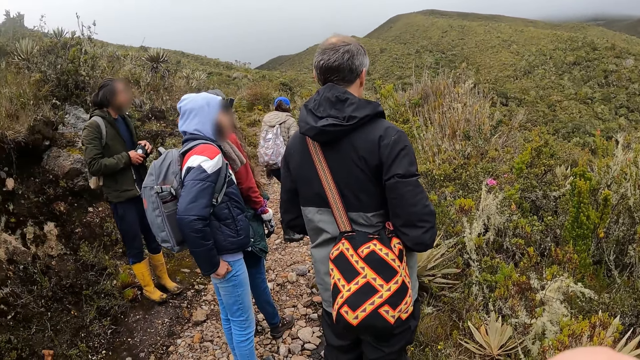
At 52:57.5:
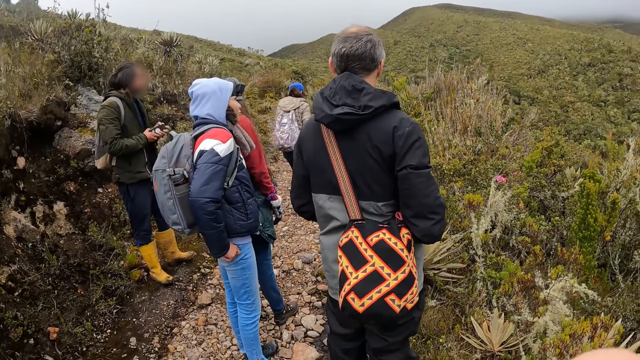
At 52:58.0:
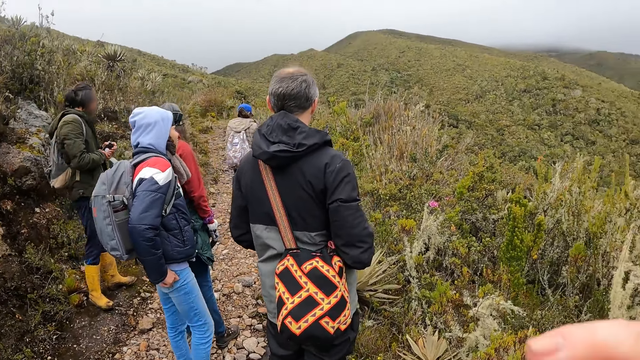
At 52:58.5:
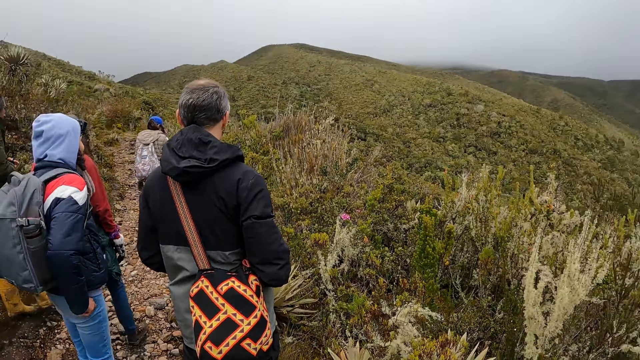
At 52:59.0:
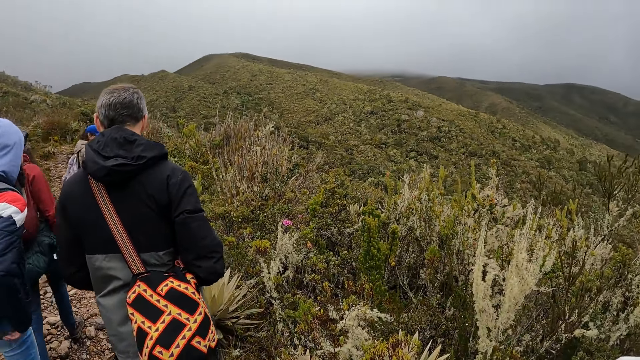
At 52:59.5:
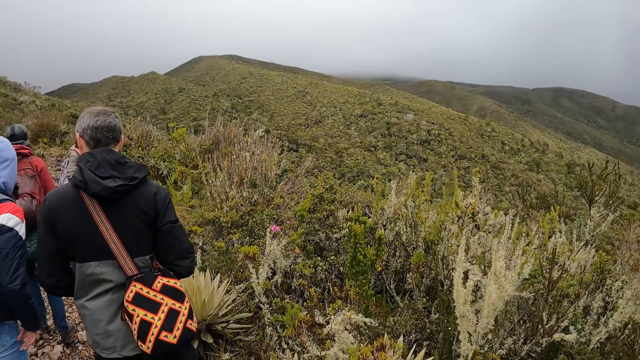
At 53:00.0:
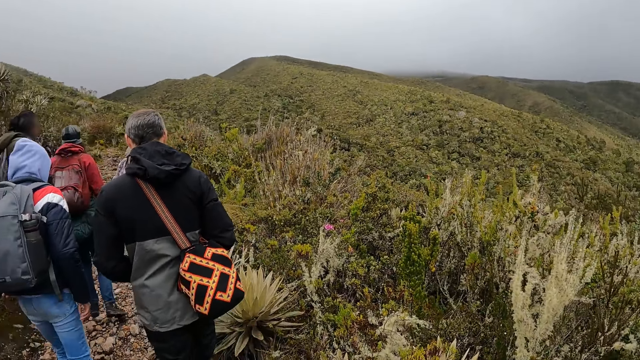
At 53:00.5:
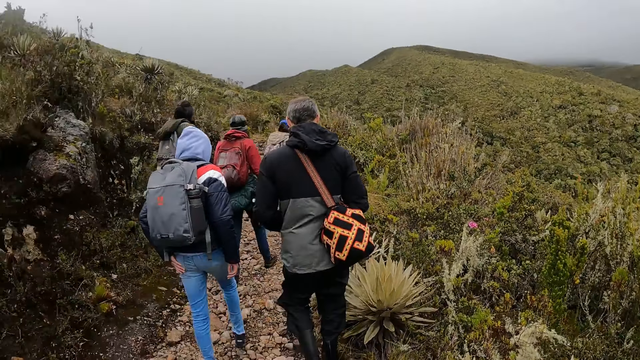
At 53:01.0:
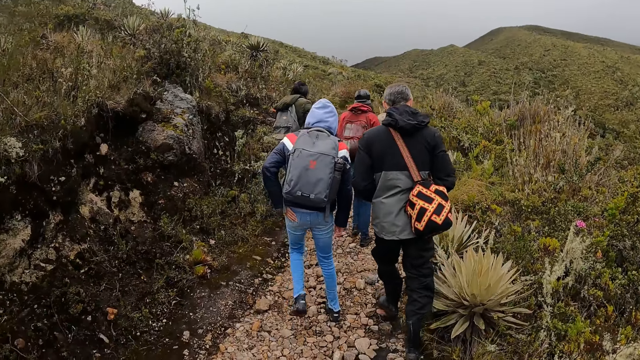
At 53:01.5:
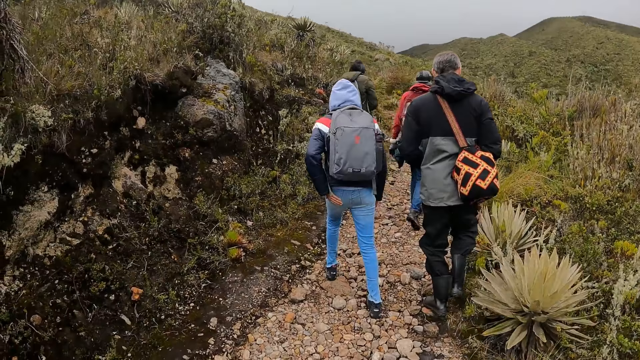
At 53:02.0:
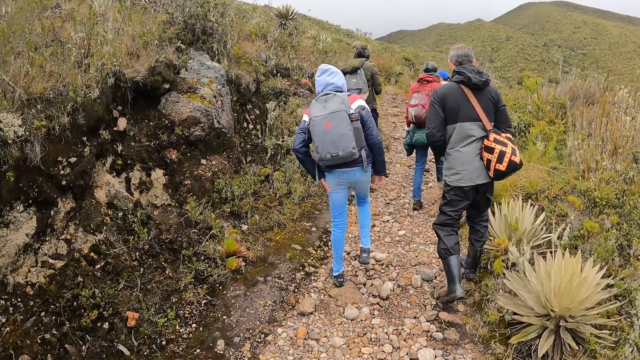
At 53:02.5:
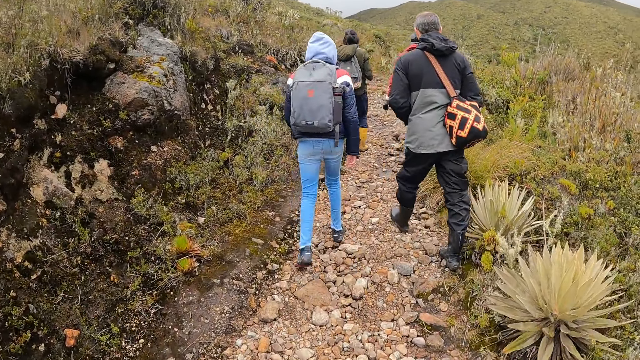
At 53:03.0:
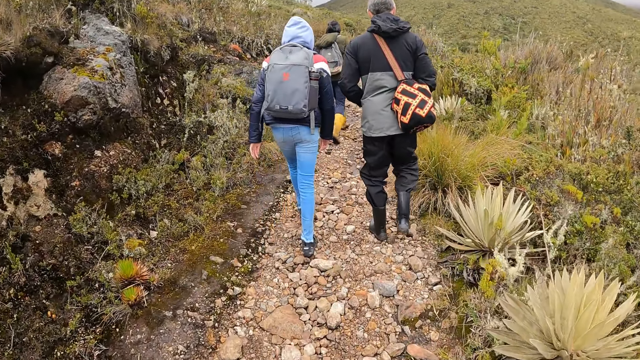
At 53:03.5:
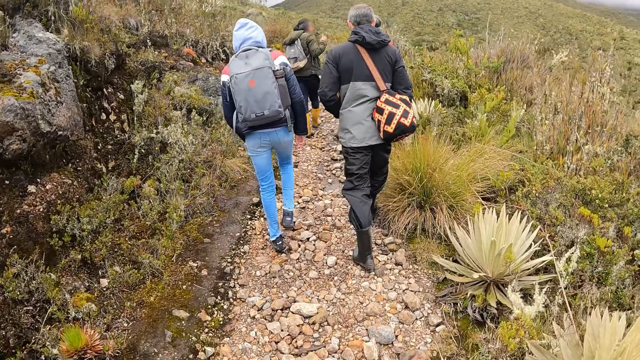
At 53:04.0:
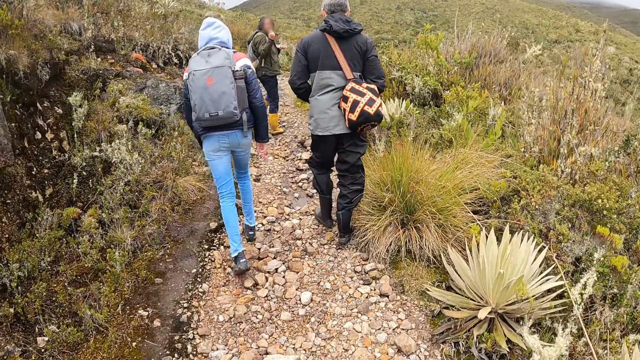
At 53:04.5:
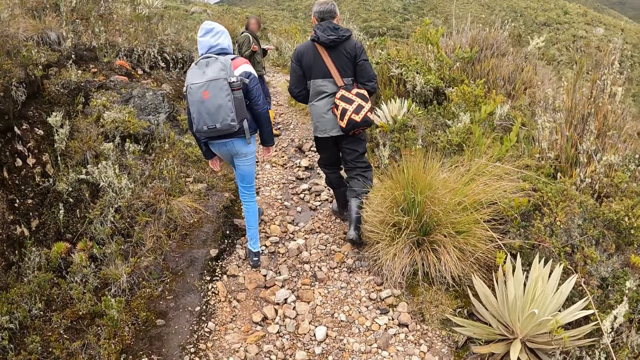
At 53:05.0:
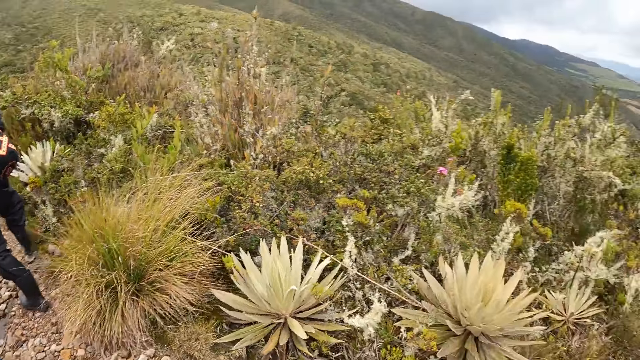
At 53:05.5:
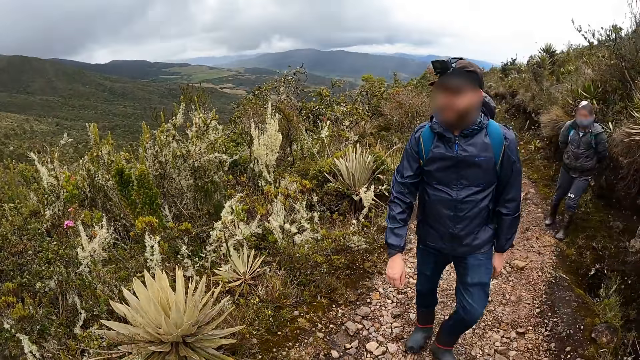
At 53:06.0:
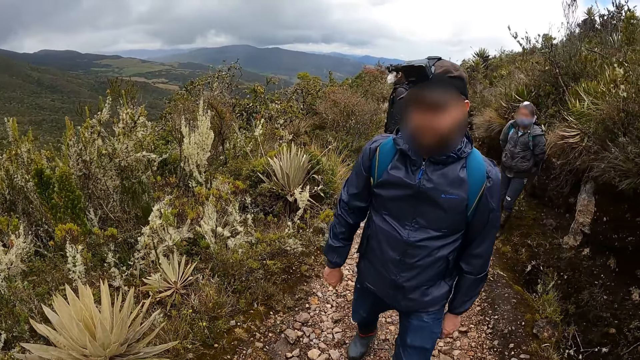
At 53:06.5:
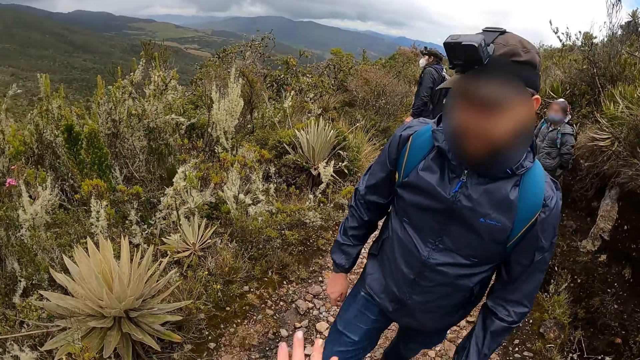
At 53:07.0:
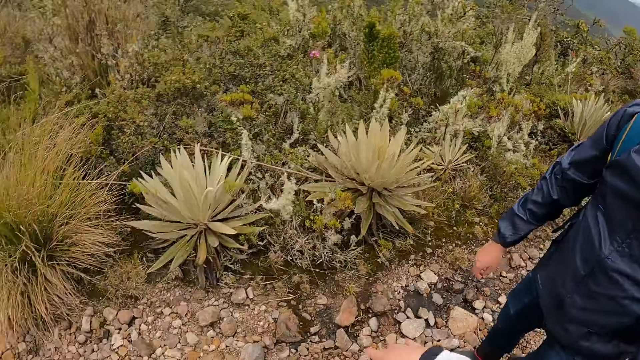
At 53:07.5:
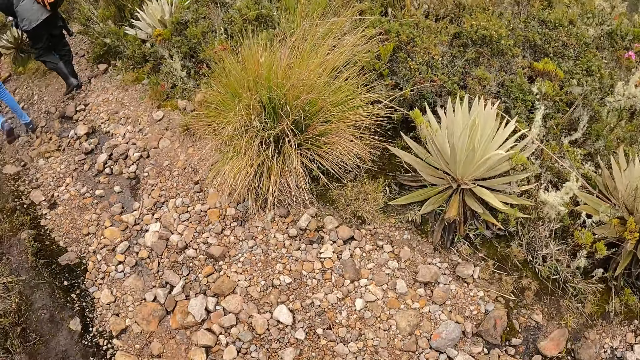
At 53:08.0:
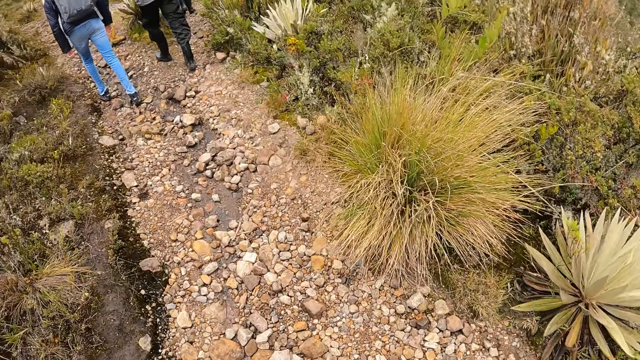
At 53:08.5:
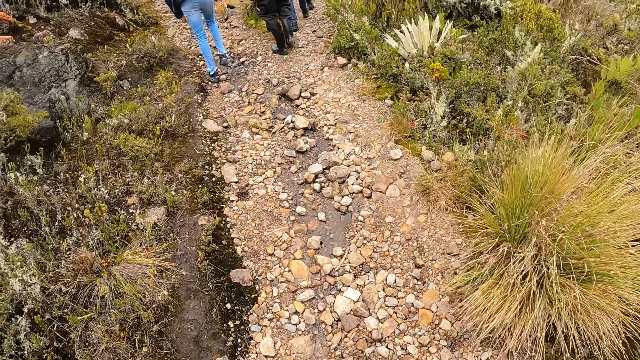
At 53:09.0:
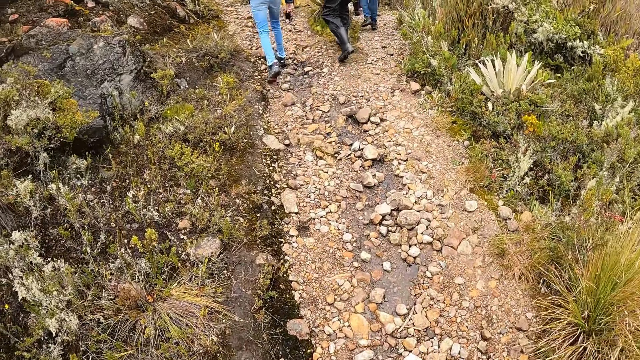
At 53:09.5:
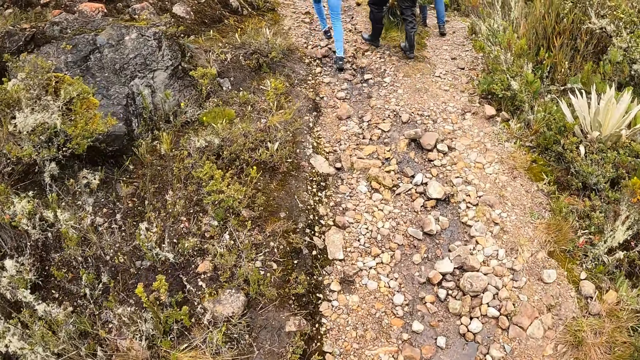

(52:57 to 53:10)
The camera wearer walks along the pathway with the group of people. A person turns and gestures. The camera wearer looks around.

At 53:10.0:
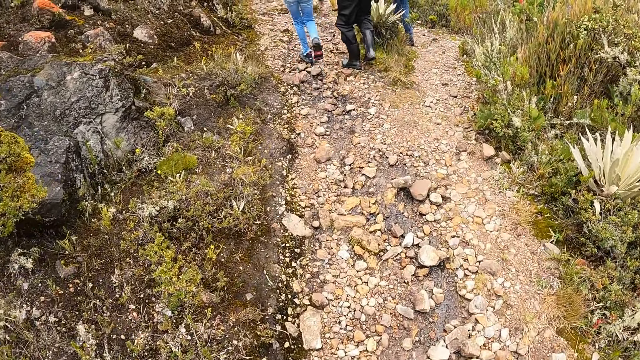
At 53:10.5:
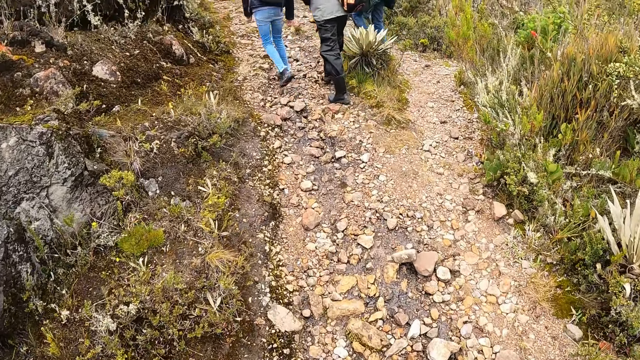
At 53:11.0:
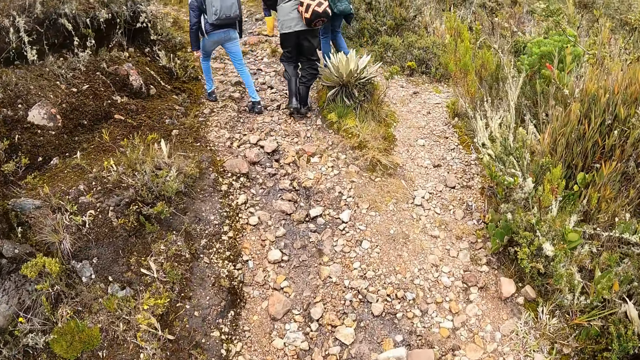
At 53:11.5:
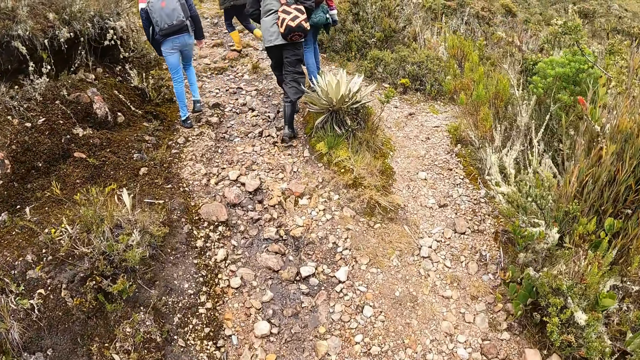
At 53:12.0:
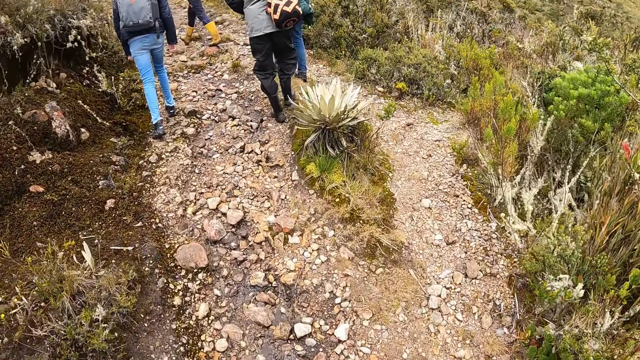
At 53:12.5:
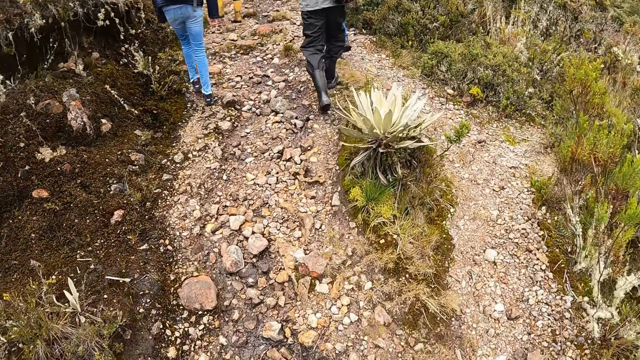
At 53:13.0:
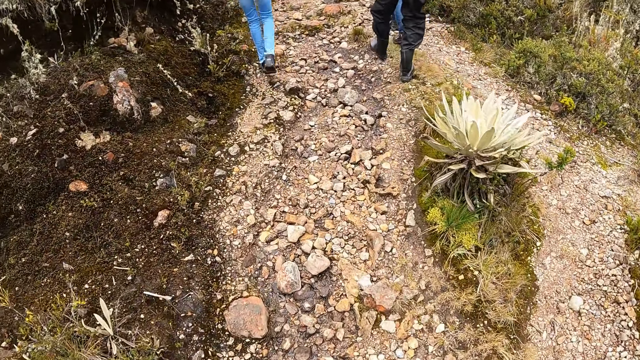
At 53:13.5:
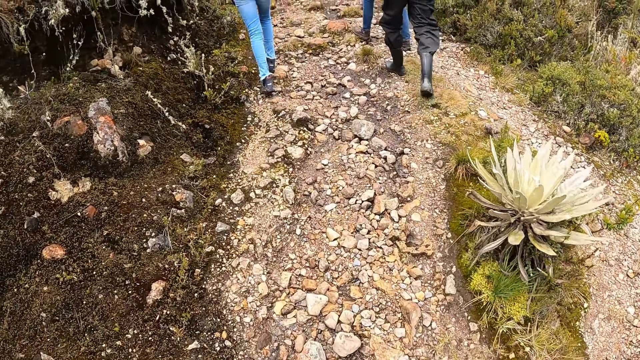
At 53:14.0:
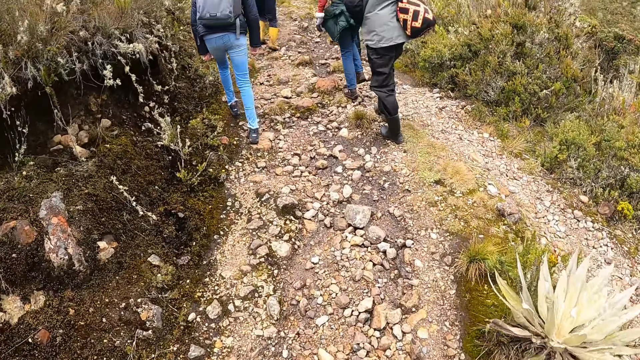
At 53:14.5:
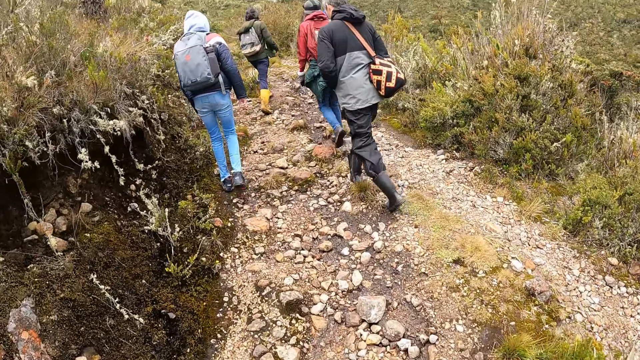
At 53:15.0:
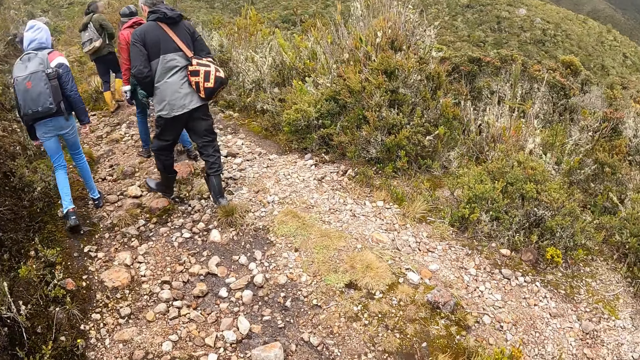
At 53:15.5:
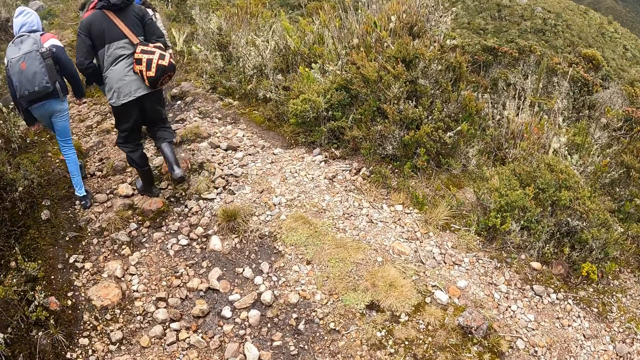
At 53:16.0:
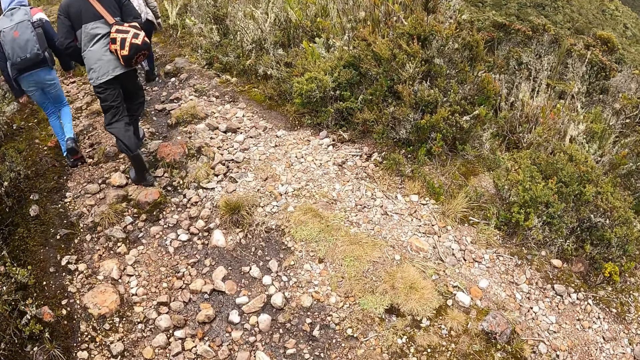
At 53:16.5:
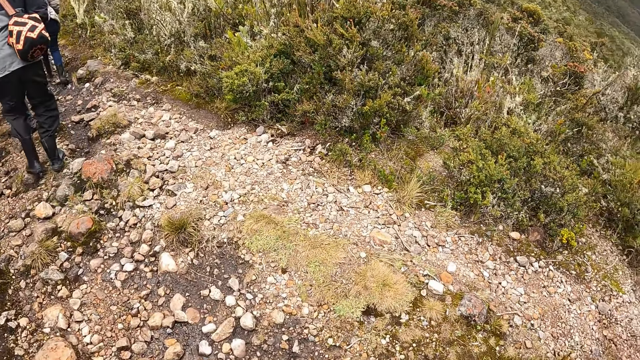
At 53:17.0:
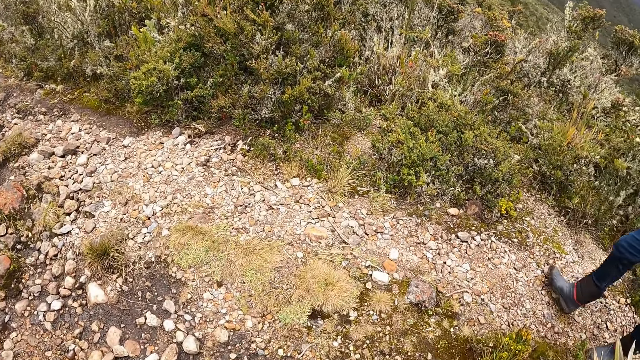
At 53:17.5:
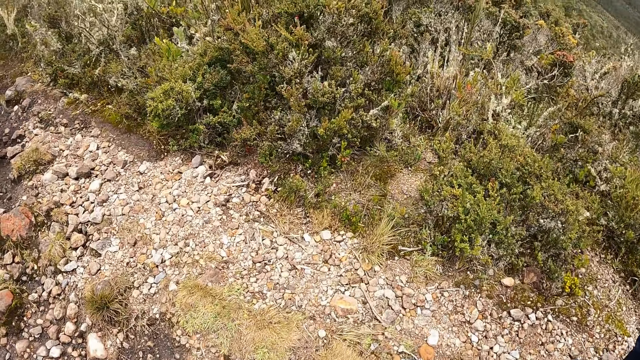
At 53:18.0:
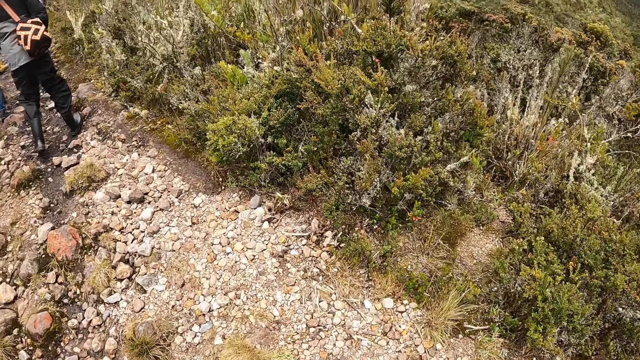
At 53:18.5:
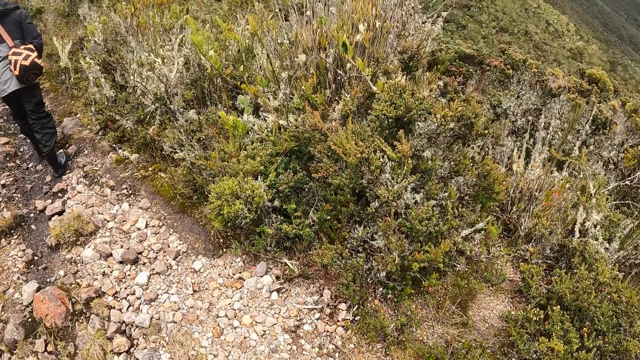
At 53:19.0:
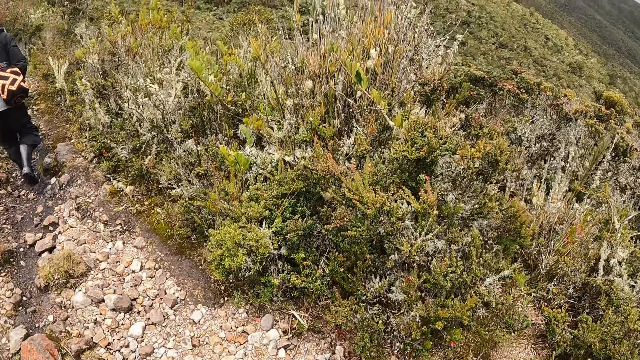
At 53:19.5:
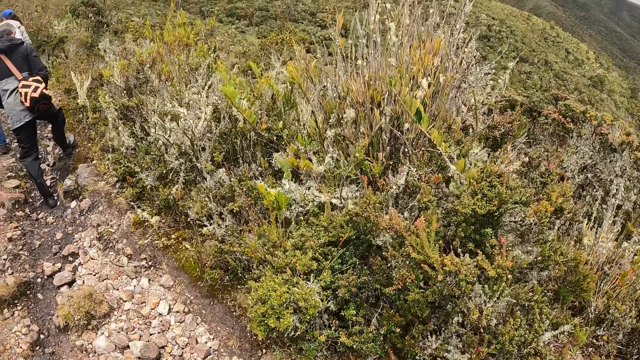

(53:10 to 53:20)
The camera wearer takes a hike with people.
